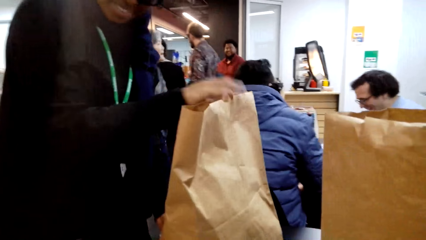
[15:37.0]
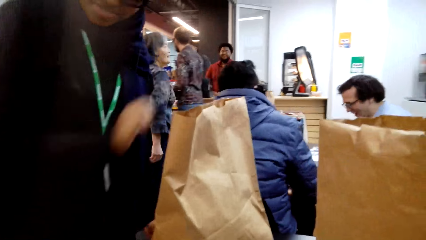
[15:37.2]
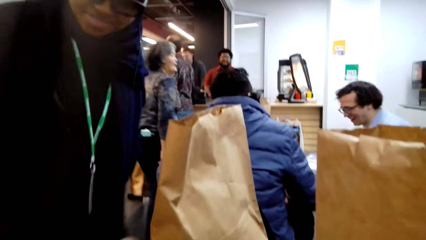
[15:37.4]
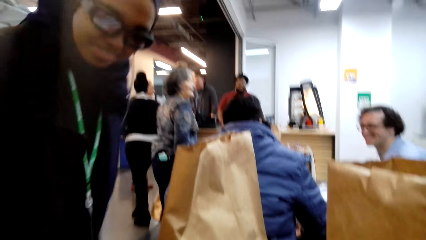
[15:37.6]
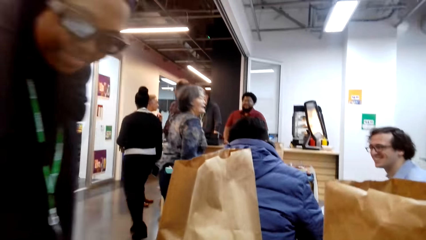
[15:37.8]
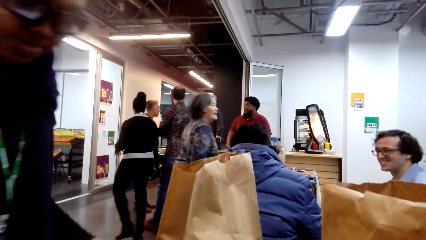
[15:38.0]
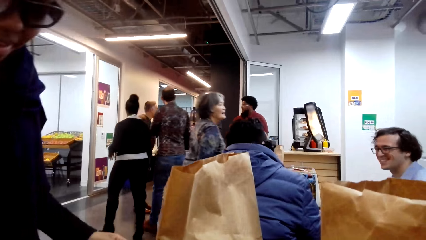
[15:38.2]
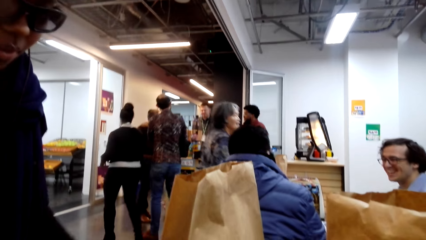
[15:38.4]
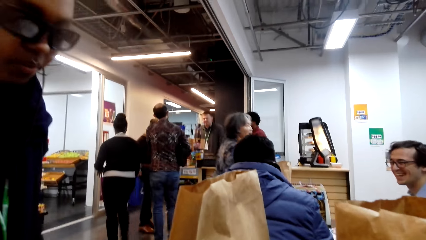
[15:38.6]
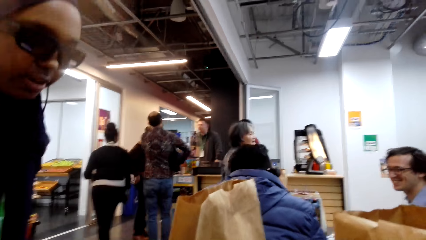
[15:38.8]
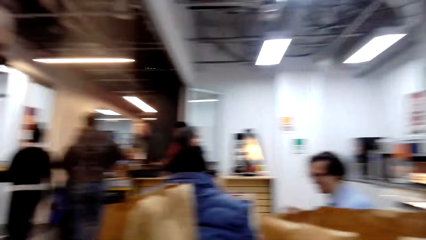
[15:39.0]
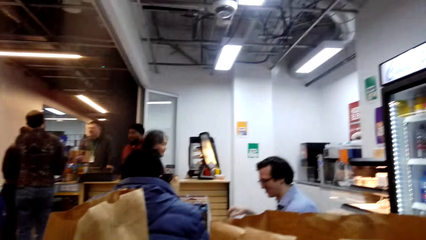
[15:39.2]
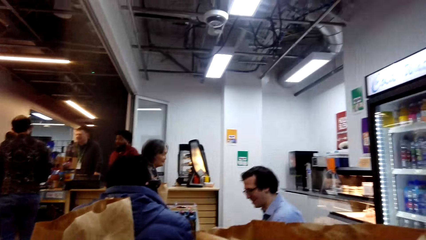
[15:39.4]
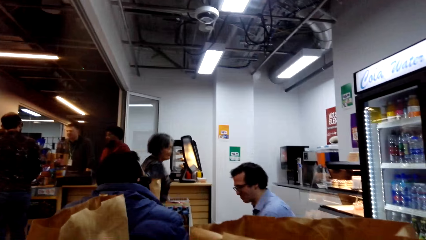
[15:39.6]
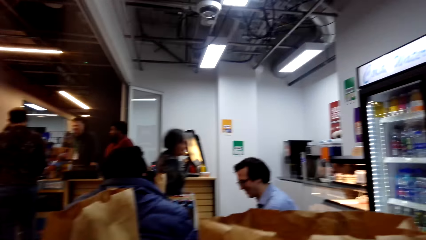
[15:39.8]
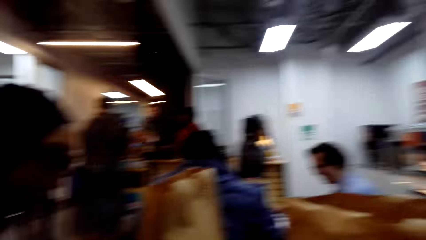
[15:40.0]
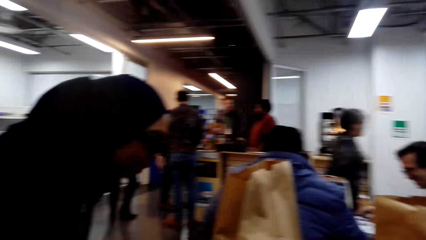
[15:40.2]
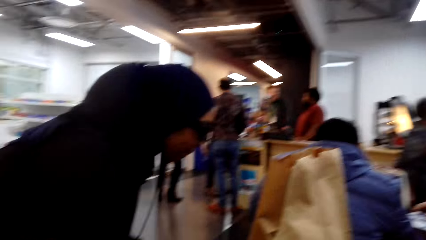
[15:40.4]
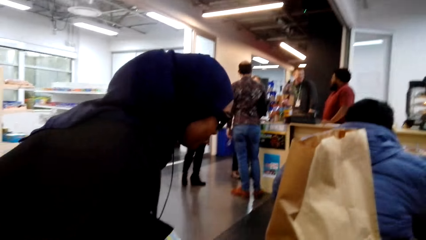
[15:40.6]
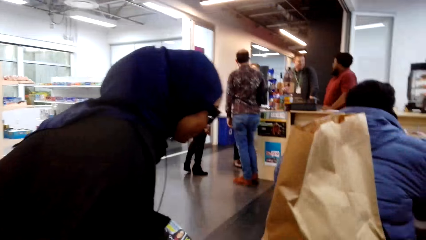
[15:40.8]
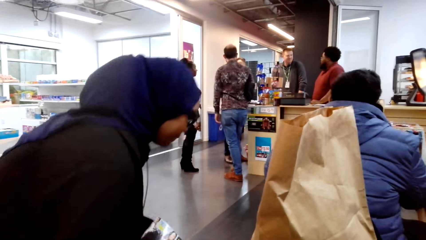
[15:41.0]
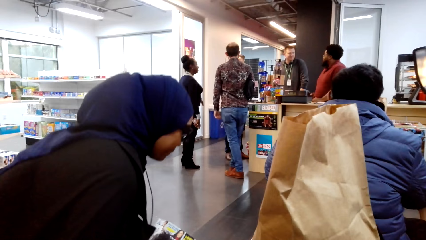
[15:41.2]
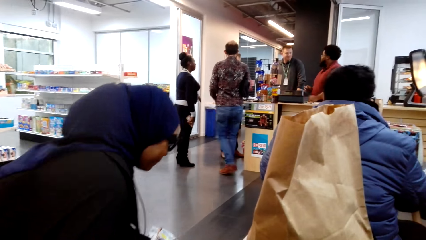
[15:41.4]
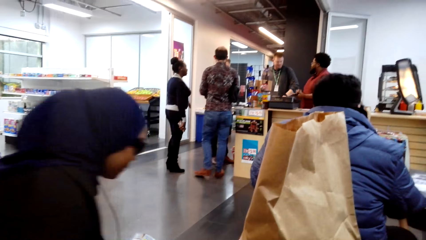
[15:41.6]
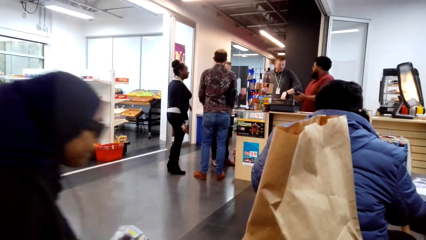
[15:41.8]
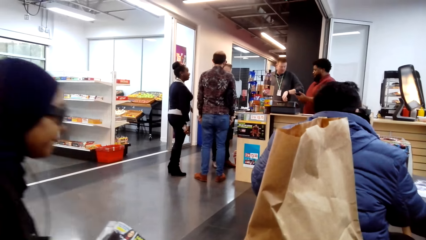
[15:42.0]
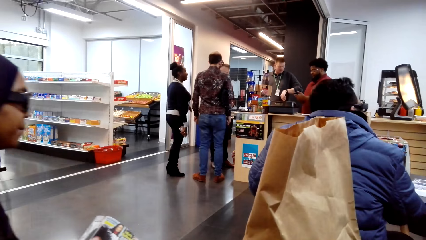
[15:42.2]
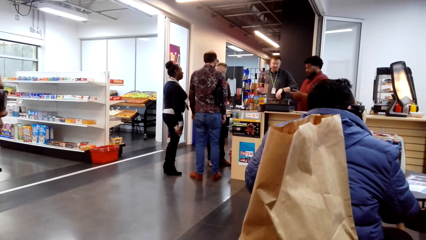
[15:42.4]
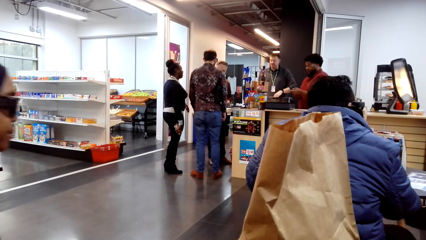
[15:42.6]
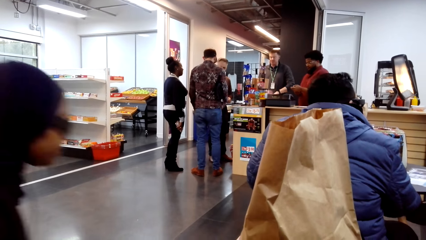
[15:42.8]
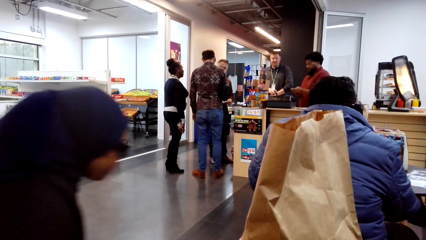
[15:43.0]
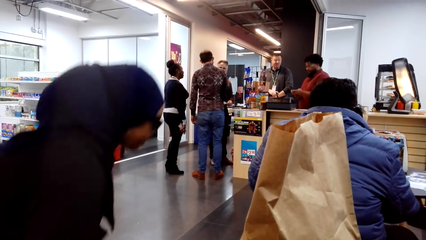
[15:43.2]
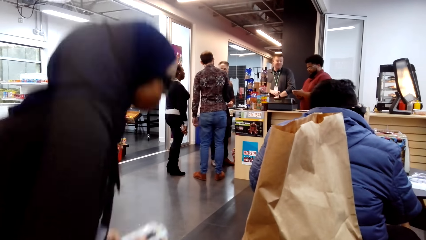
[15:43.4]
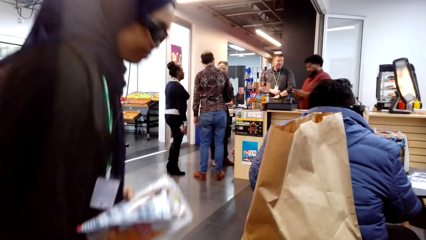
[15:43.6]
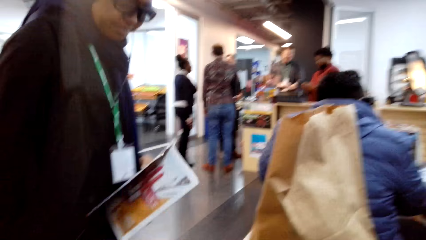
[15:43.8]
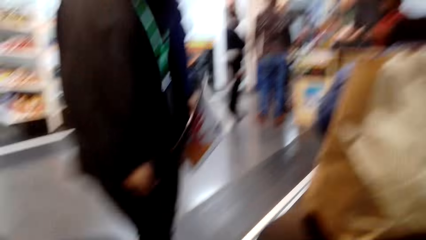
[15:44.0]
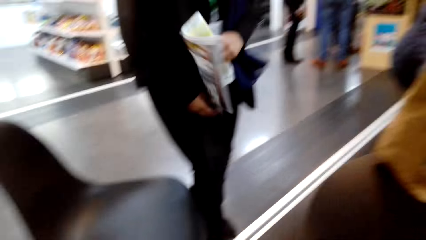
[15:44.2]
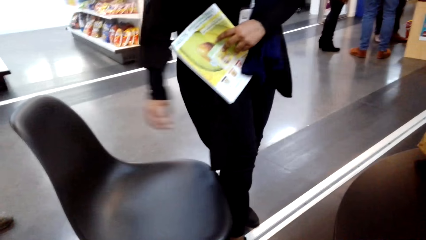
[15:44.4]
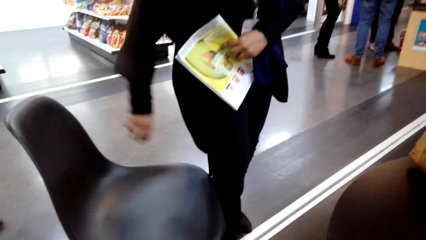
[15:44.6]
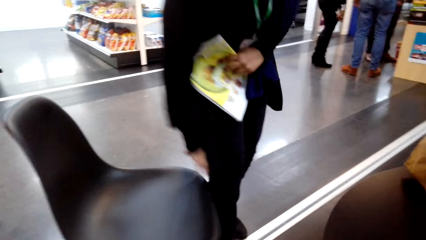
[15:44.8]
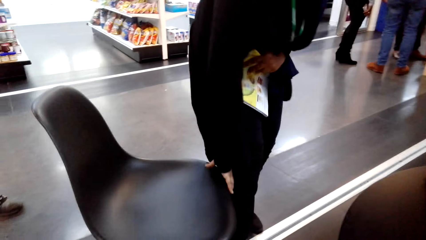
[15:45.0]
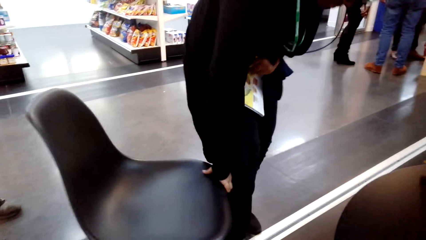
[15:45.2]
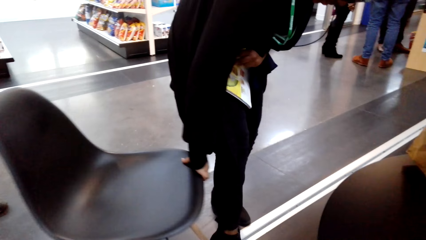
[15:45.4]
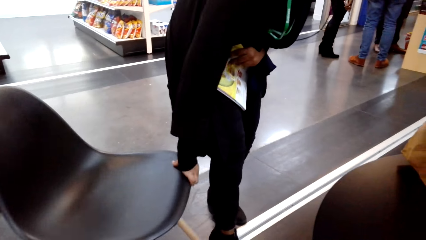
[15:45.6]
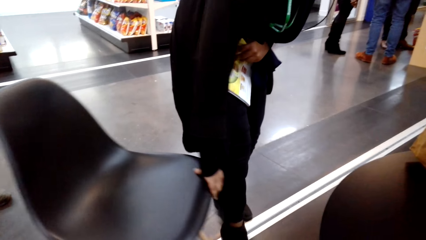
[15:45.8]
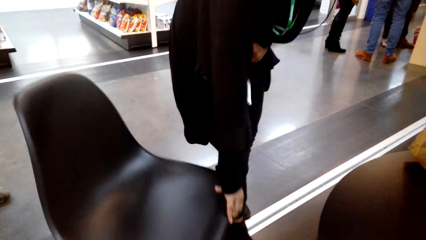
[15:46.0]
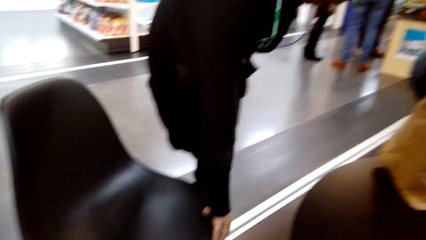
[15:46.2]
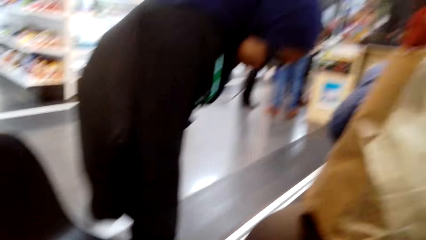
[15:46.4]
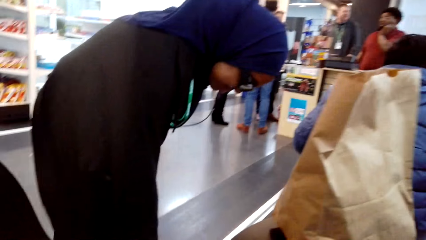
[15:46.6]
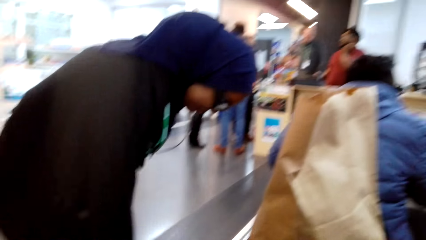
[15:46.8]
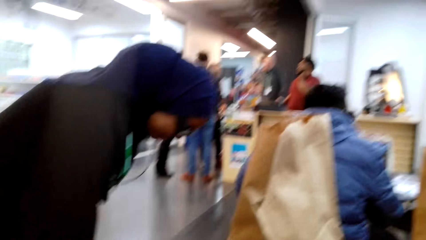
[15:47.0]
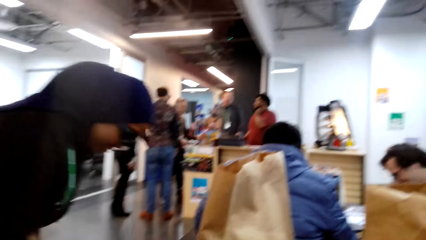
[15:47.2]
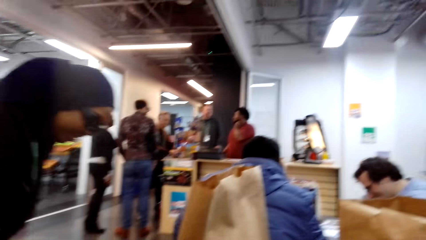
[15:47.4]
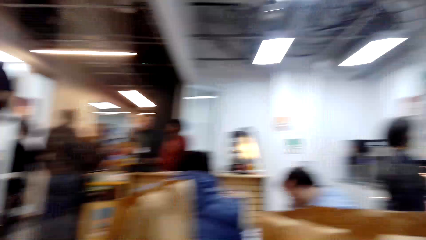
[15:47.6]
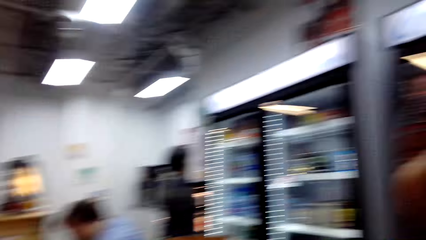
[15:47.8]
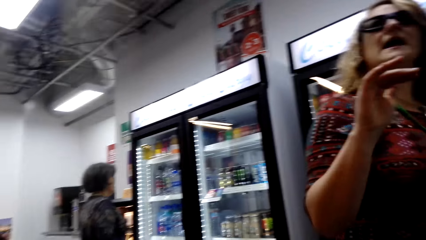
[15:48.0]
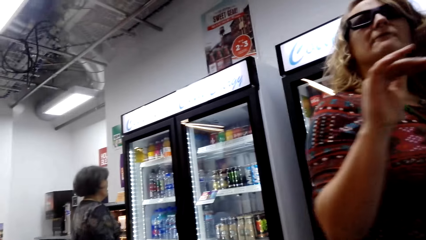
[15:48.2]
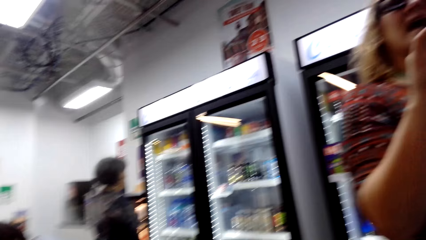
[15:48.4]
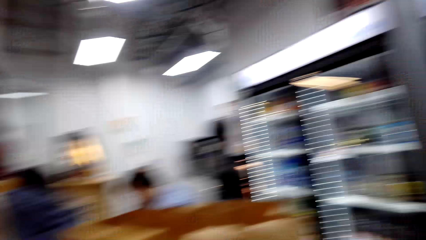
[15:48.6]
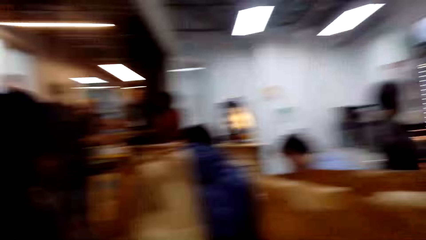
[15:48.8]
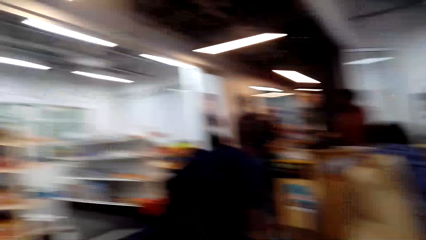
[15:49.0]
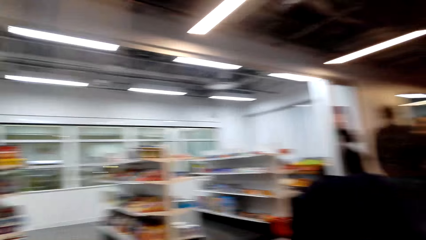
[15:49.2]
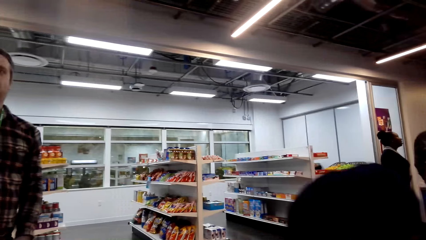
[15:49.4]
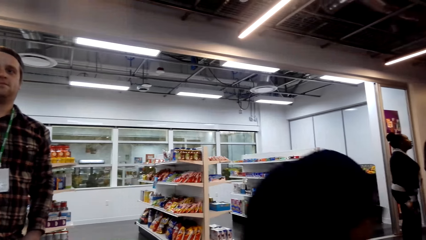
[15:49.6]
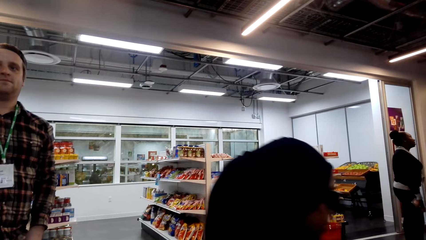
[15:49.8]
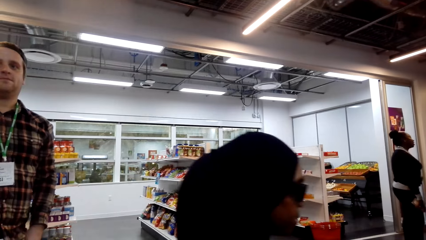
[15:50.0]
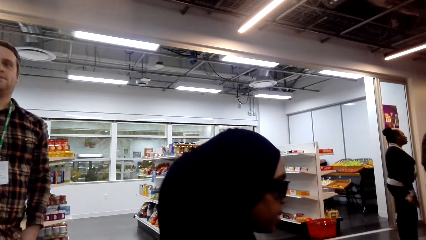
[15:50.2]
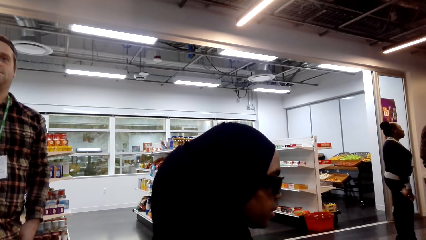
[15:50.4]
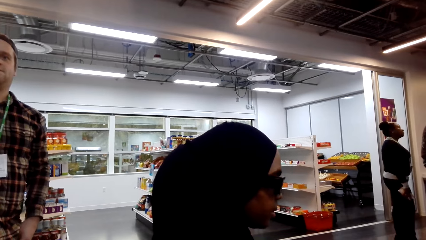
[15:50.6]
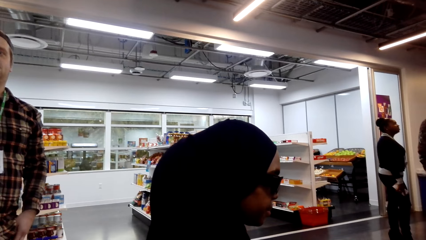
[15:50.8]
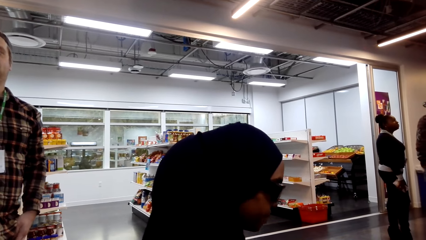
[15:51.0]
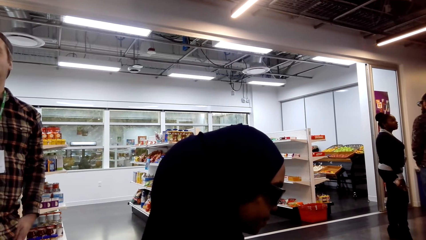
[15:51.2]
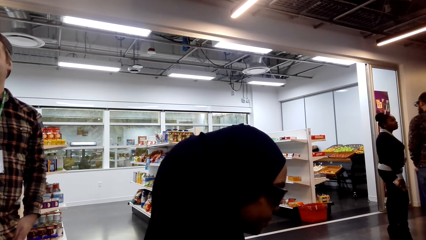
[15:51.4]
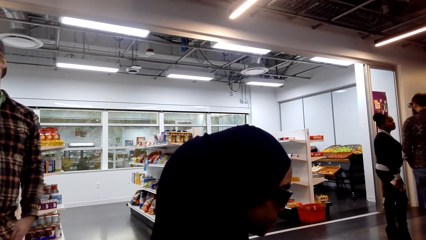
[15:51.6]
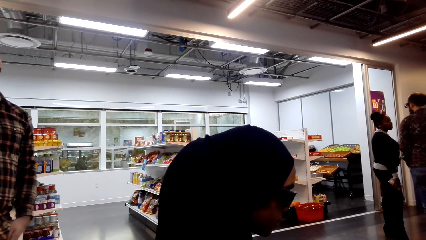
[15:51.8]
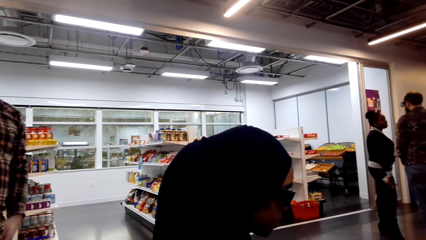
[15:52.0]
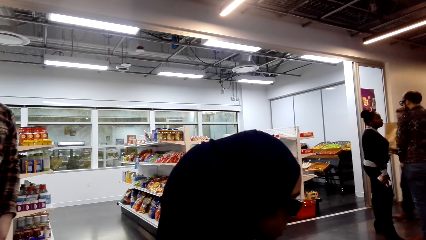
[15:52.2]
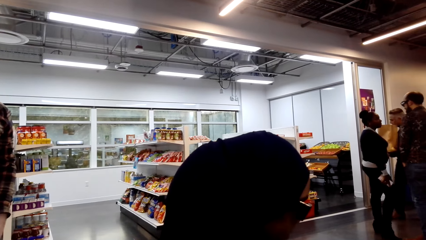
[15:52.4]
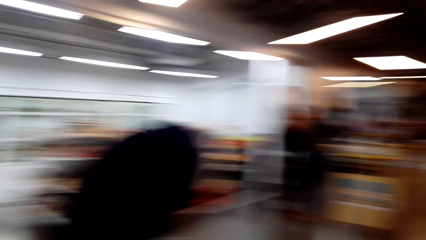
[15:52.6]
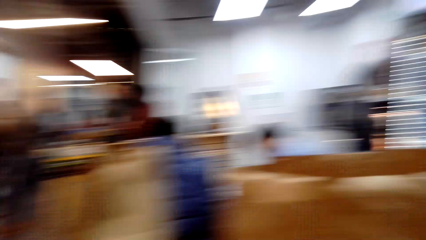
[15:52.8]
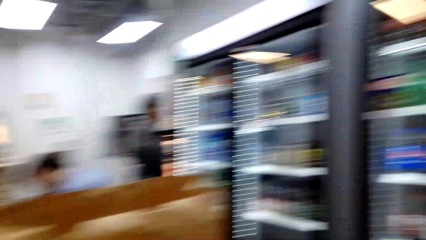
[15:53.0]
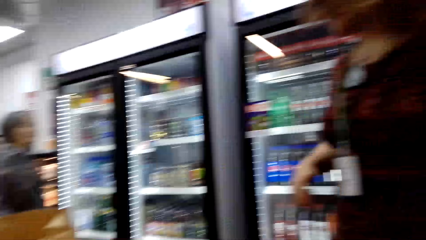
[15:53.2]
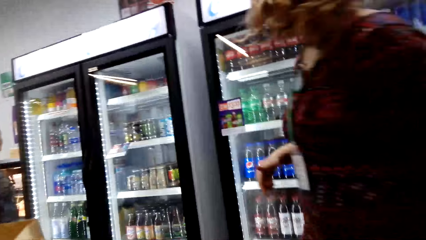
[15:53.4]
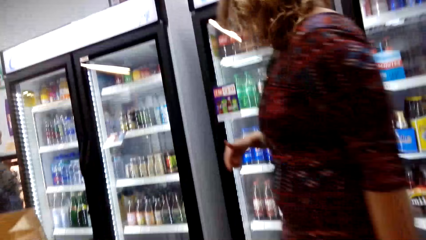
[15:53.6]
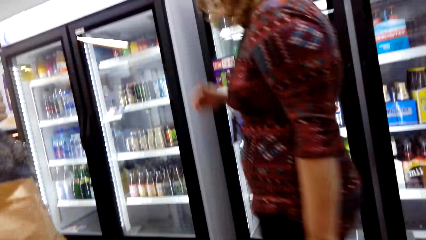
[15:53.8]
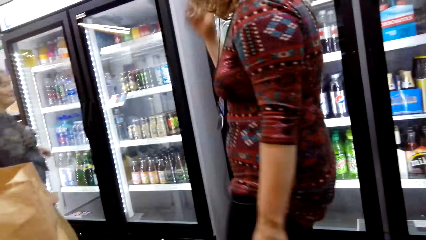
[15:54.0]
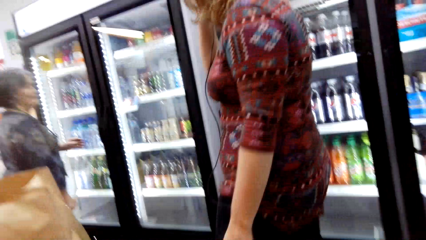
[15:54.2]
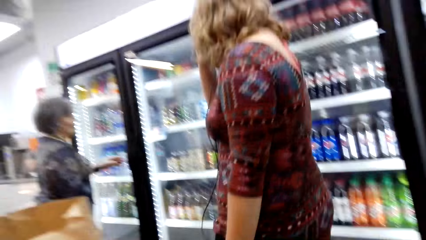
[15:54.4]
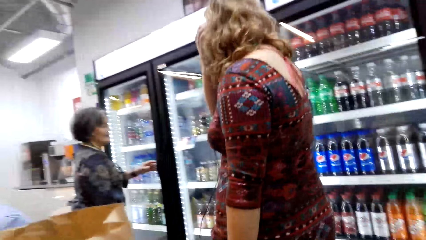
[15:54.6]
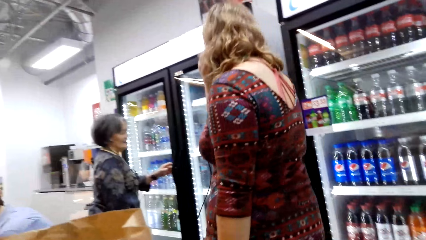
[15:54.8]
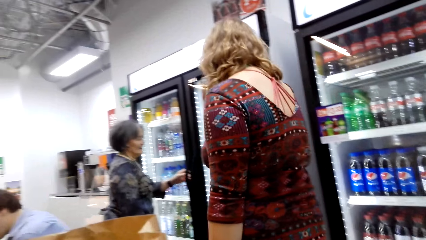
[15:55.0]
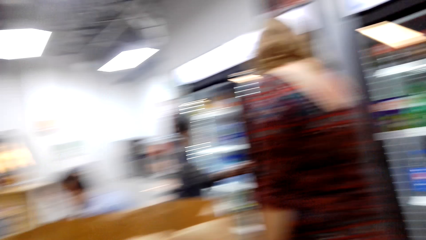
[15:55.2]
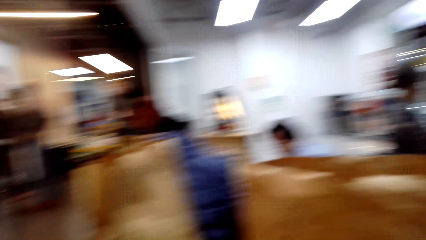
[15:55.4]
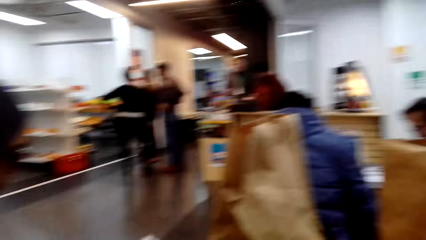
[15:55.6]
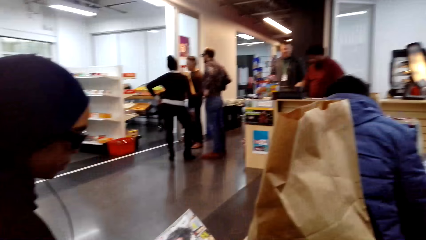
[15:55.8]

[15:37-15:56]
A woman sits on the chair. The camera wearer stares around the shop.
